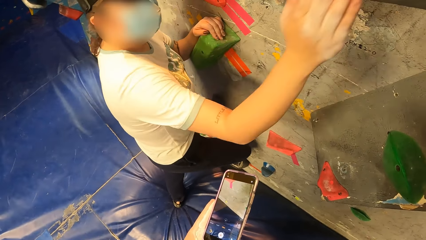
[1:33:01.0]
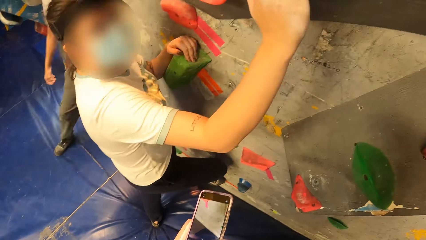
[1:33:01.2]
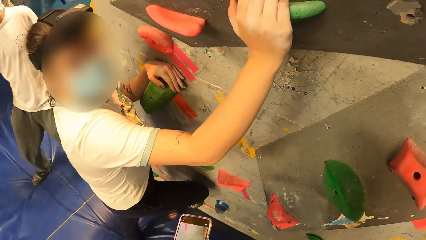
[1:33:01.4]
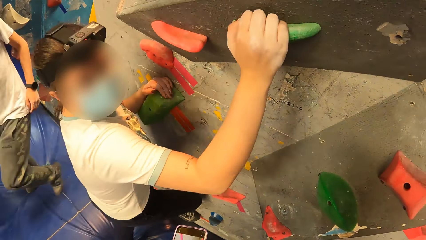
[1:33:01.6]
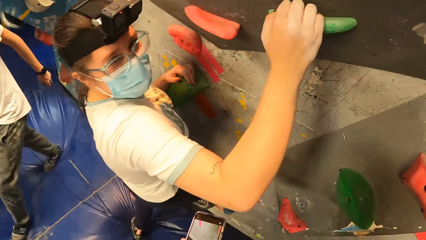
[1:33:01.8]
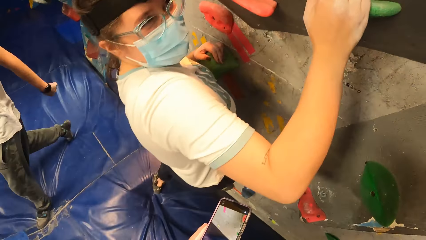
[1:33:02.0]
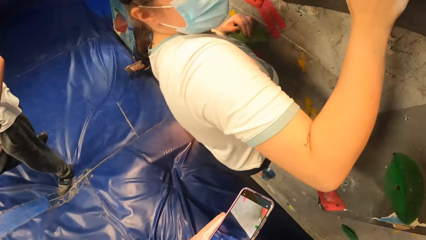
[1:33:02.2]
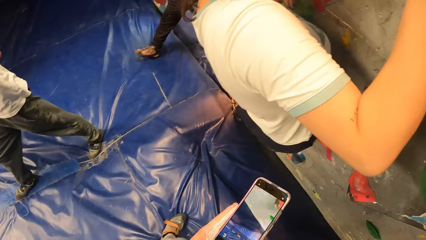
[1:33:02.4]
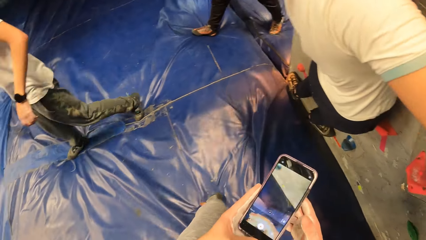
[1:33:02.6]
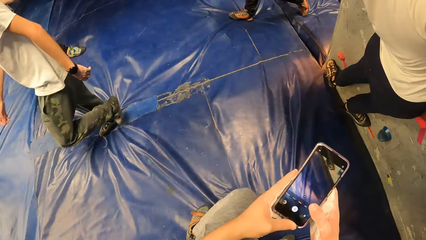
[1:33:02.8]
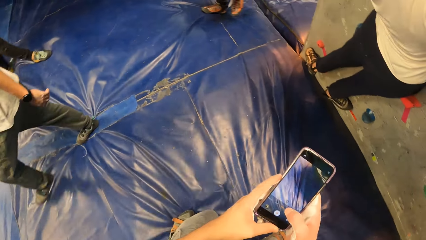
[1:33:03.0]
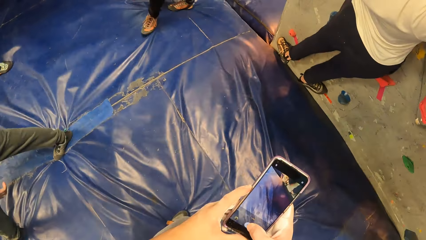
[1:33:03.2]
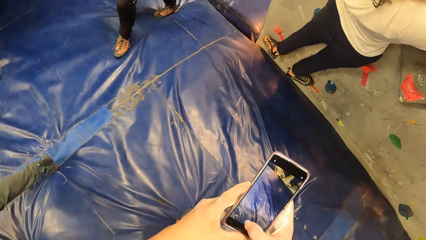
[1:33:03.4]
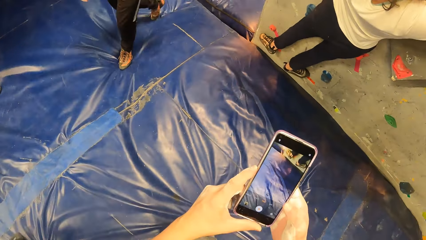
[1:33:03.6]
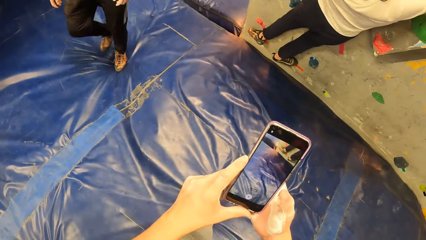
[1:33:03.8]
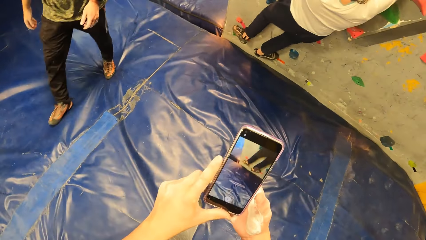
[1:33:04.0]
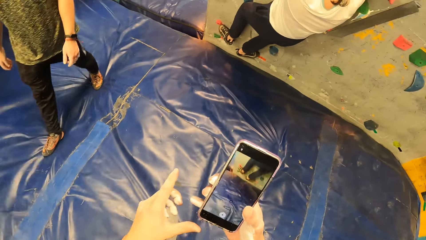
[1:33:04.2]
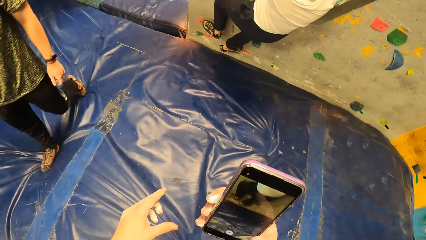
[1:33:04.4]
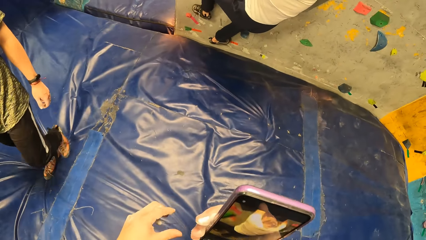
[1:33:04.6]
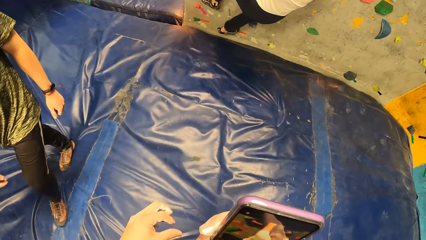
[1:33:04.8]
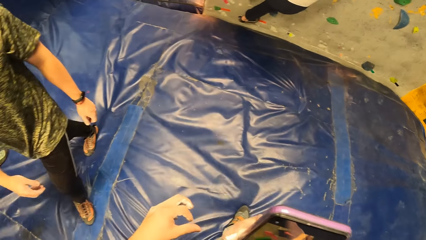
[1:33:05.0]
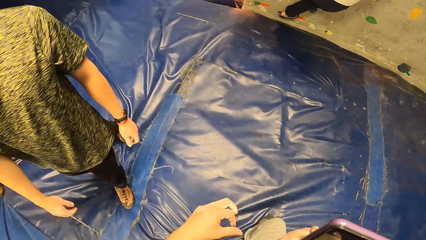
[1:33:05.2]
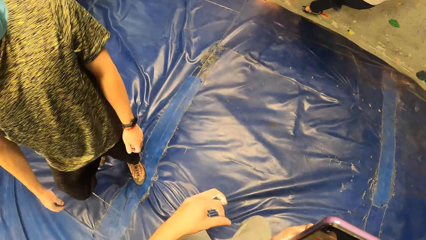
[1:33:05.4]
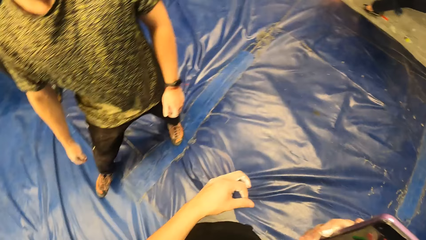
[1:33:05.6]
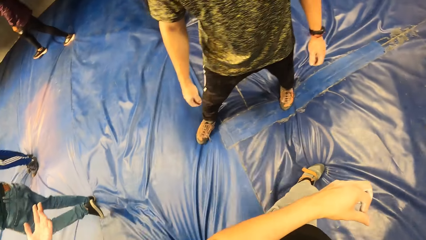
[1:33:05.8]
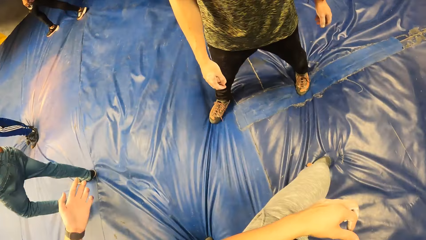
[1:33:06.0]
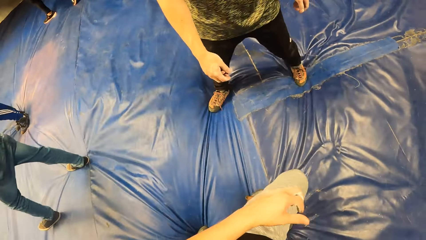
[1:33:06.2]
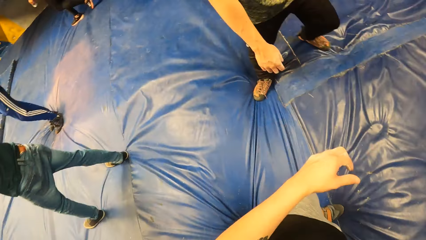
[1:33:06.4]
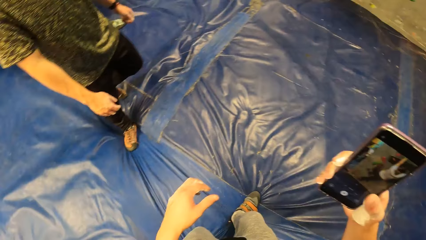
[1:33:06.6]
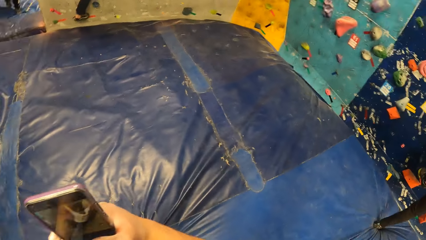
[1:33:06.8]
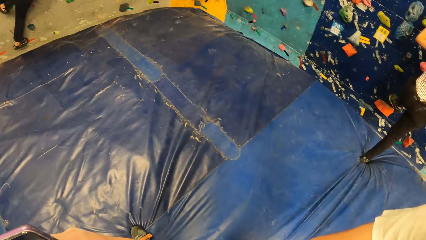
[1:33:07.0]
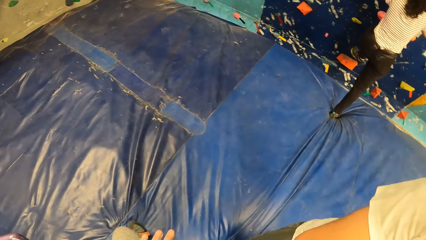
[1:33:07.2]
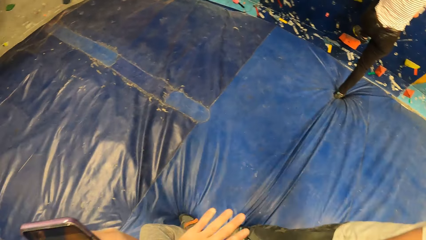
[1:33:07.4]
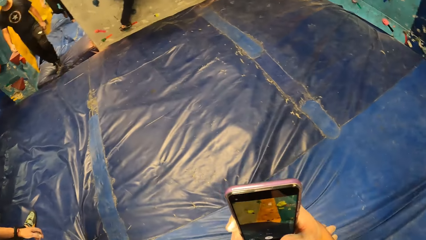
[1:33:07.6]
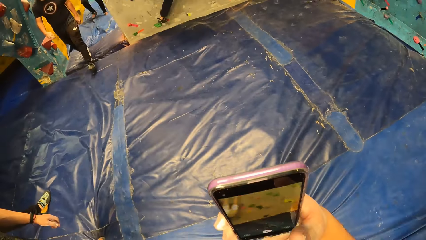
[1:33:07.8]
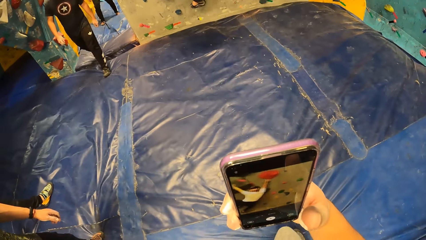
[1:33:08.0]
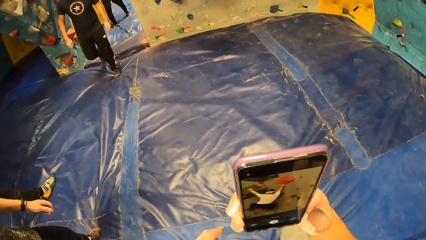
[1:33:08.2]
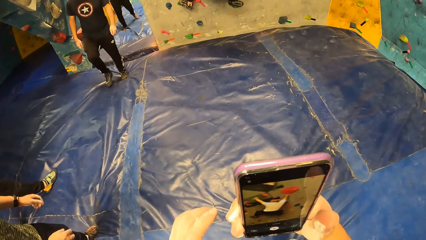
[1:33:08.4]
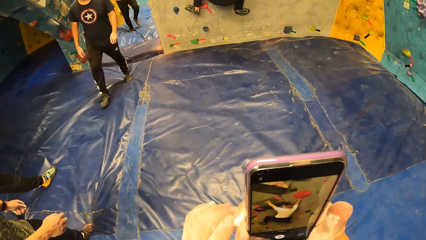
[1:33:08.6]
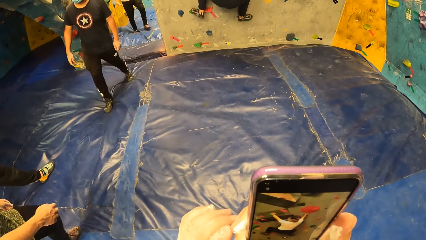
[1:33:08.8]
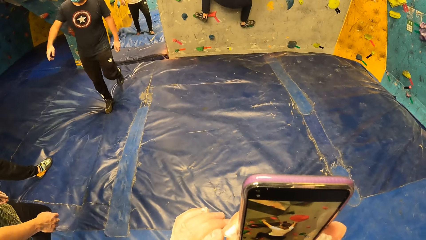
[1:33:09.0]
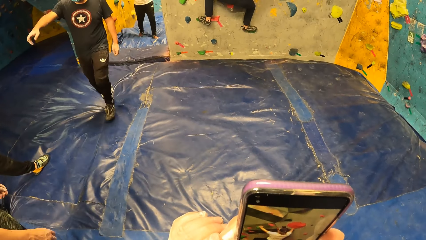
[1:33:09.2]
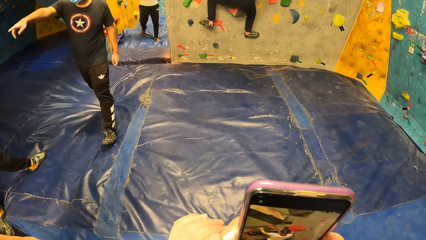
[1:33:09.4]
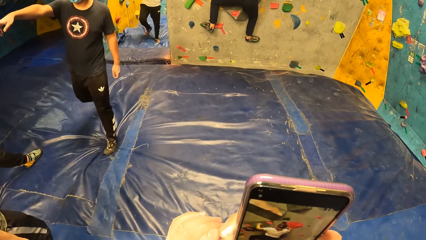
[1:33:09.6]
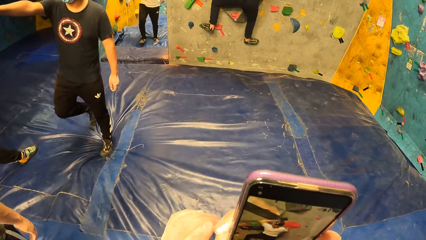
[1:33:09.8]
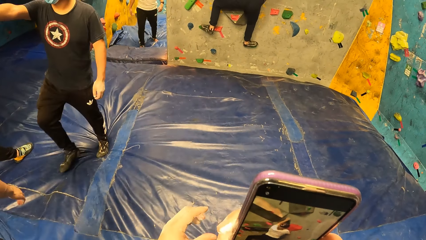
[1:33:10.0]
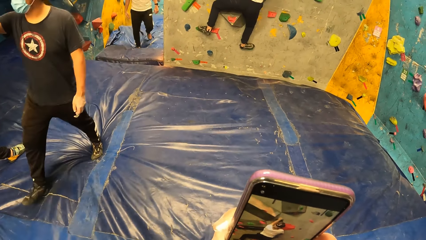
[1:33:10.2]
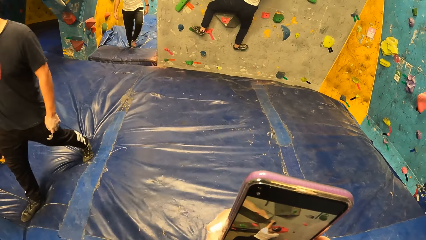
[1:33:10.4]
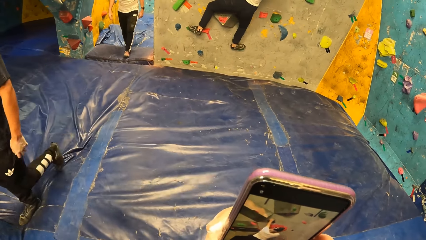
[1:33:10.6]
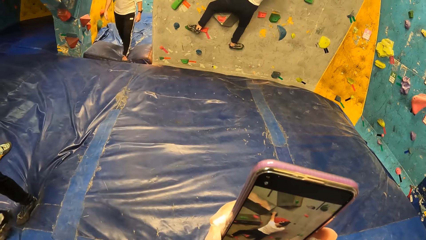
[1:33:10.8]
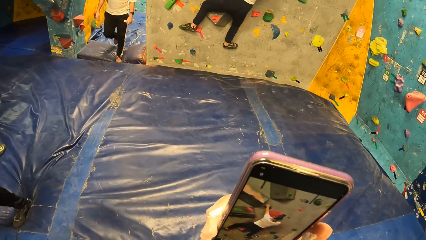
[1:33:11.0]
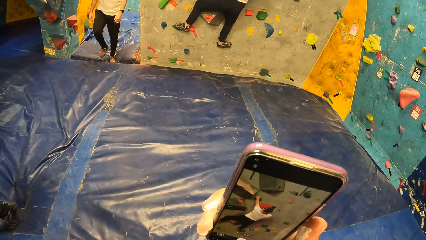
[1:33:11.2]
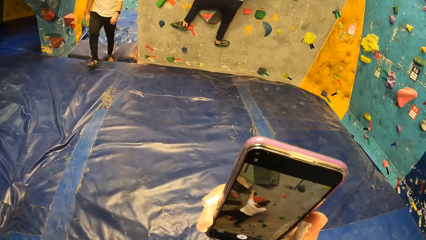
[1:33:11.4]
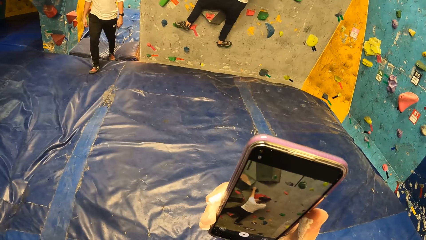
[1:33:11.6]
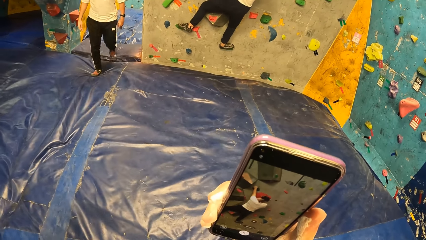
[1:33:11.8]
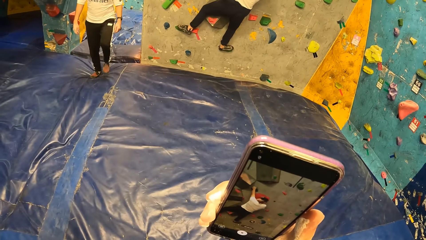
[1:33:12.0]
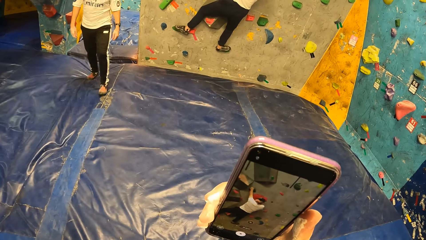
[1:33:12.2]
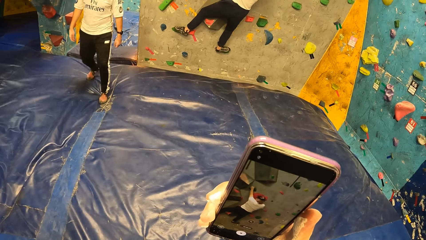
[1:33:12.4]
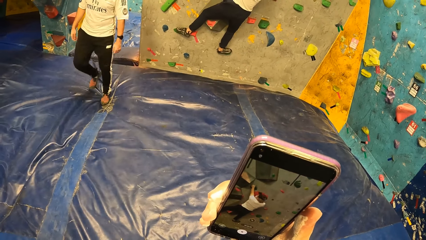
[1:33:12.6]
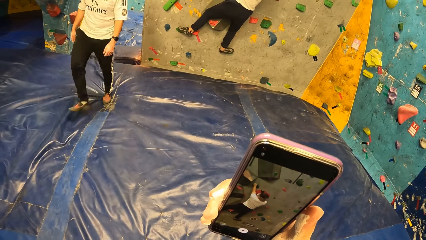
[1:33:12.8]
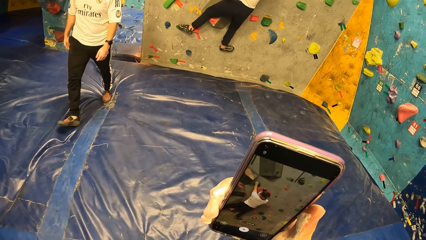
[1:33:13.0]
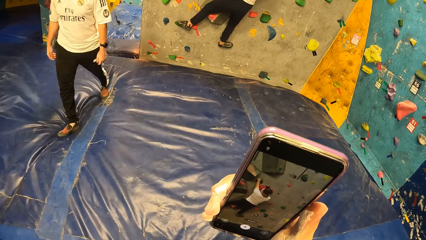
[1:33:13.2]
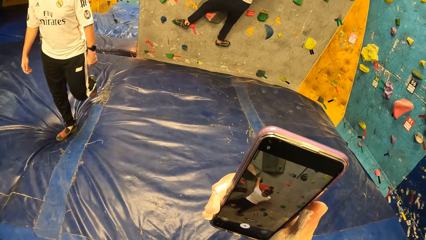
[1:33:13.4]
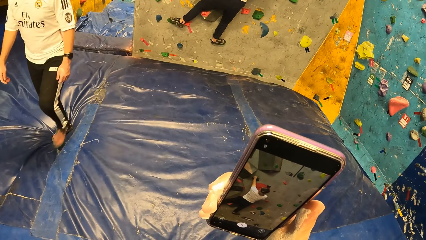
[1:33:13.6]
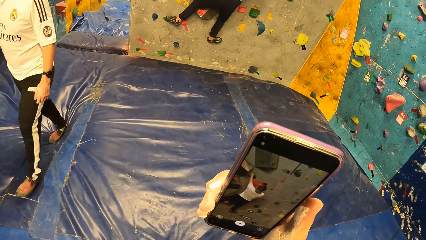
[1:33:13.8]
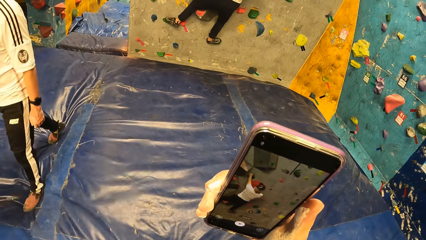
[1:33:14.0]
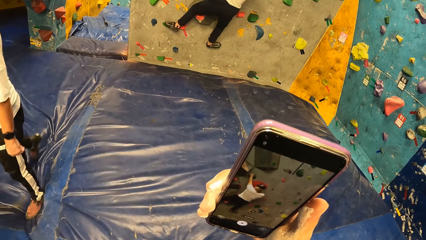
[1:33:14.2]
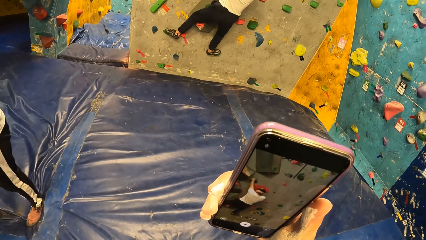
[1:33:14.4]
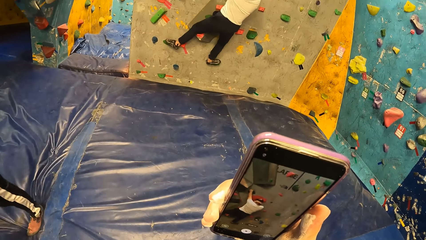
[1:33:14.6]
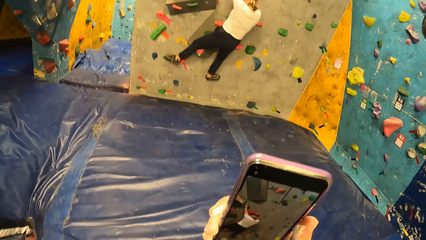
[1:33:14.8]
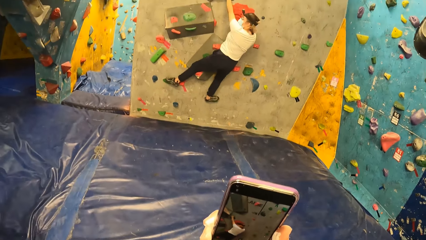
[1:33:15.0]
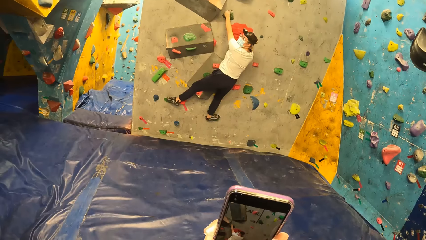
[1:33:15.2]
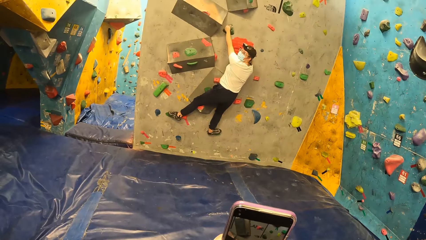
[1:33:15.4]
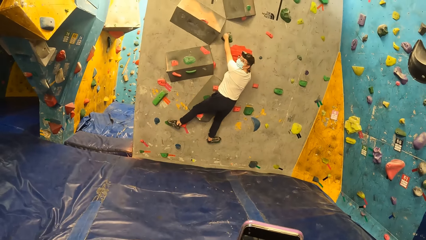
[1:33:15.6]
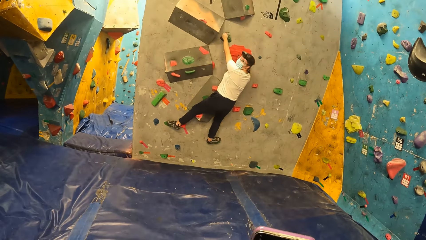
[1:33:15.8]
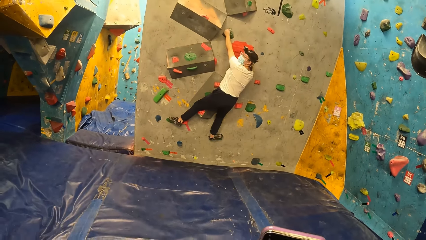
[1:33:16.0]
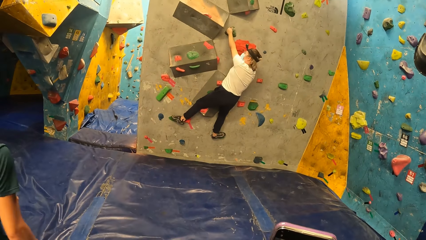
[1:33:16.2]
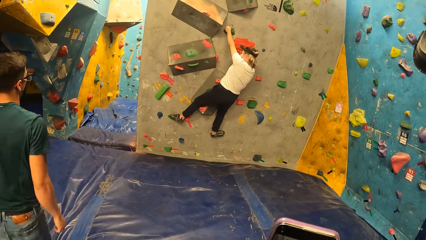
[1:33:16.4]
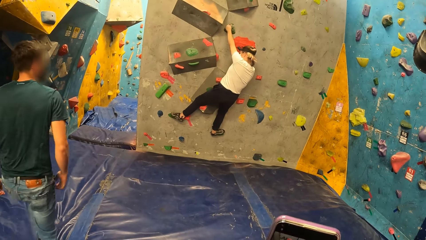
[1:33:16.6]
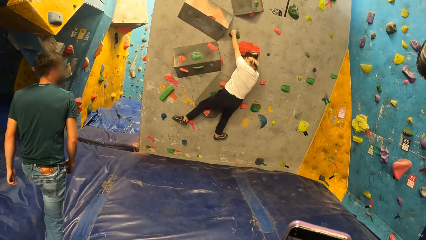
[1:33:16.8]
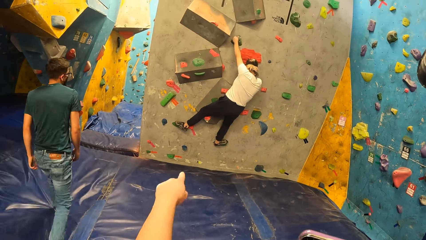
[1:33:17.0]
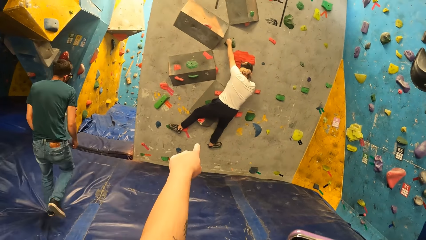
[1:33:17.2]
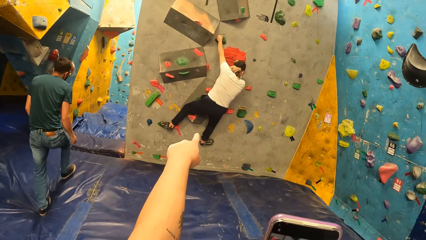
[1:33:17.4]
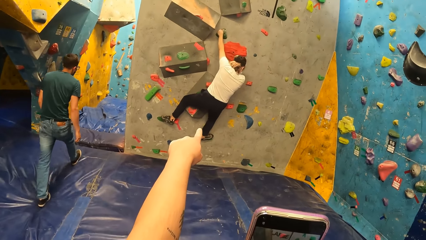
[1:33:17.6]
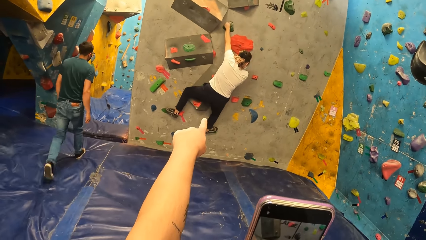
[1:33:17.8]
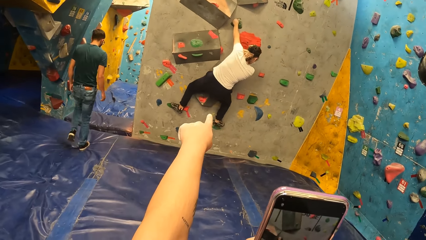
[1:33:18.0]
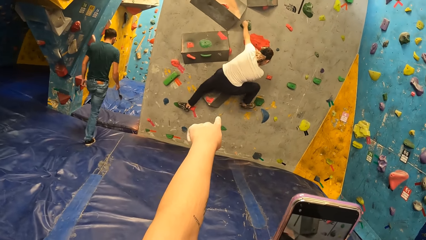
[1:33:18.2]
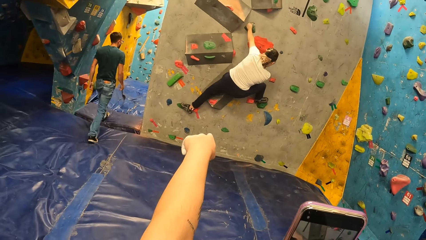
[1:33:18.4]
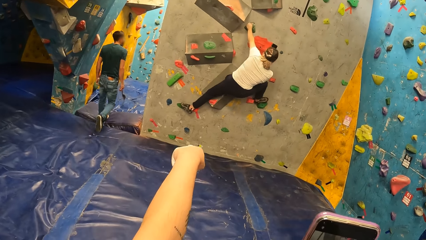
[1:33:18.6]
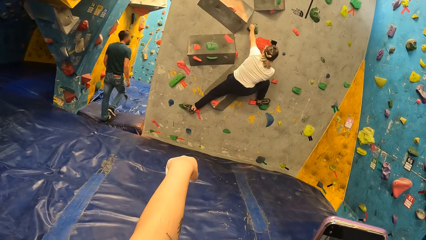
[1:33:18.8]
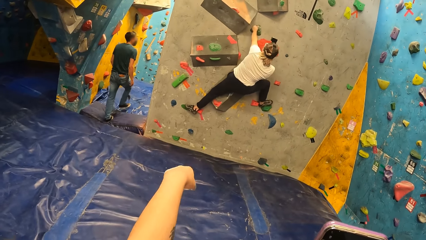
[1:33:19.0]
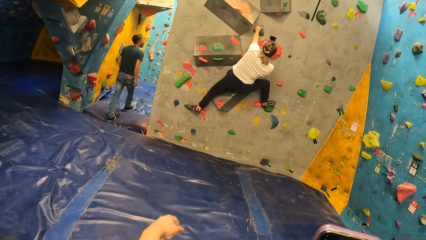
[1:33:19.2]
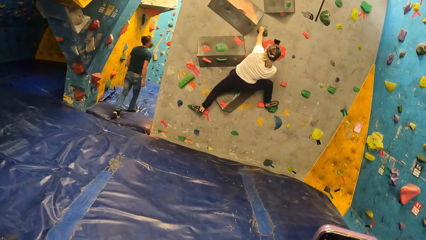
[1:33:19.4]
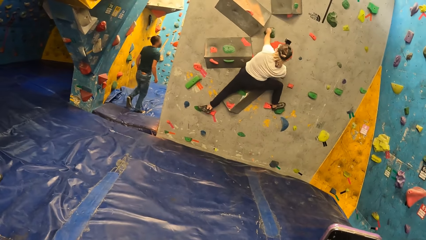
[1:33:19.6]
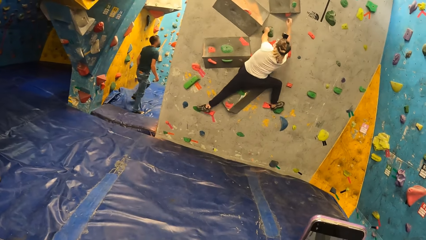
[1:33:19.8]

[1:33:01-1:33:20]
The camera wearer looks around. They look at the phone. They interact with a person. They look around. They lift their hand. They look around. They record a video of another person. The other person climbs the wall. The camera wearer points at the other person. They point at the wall.
